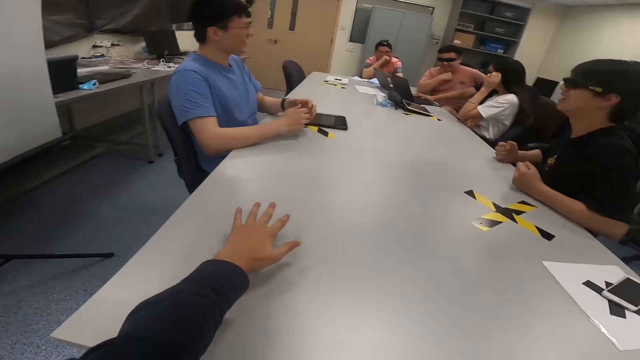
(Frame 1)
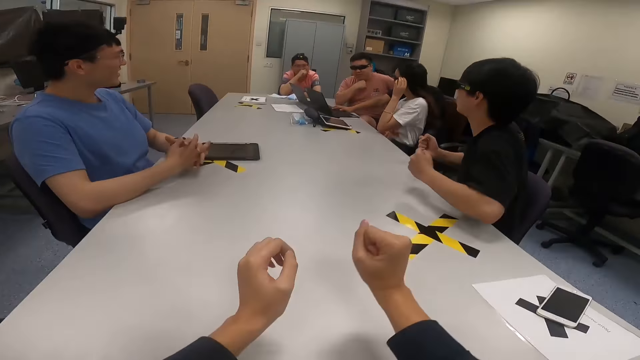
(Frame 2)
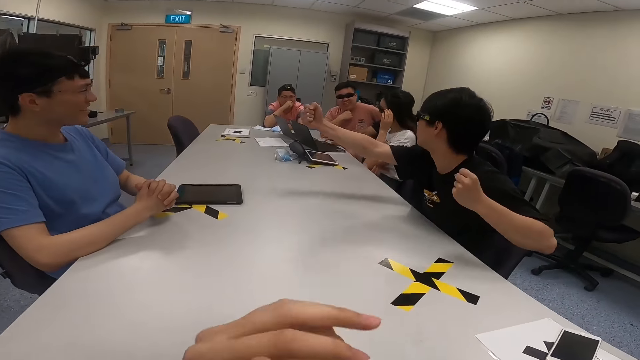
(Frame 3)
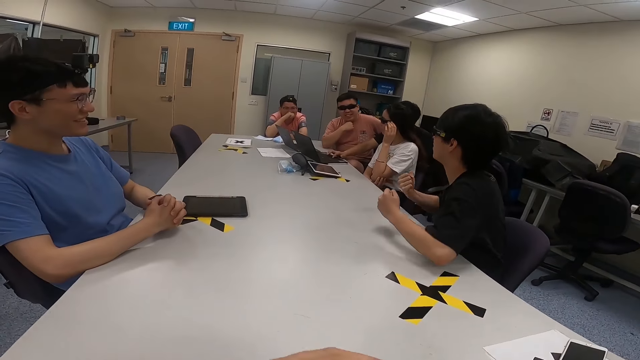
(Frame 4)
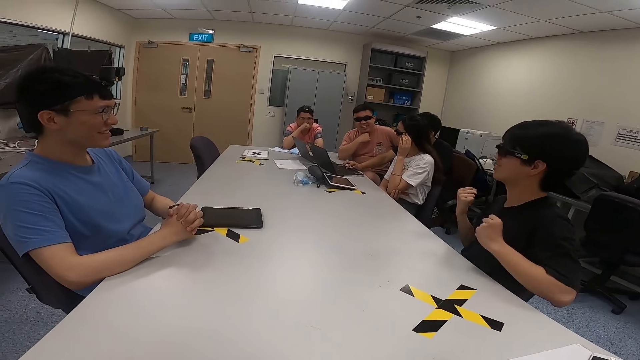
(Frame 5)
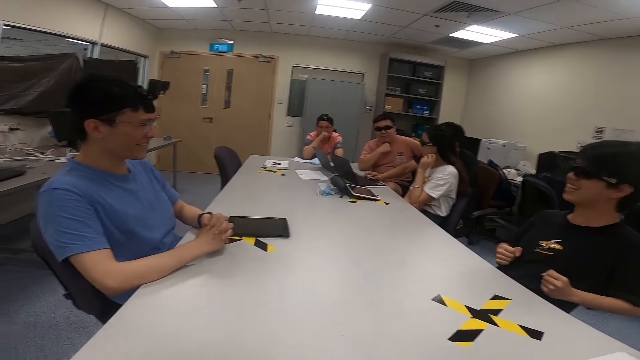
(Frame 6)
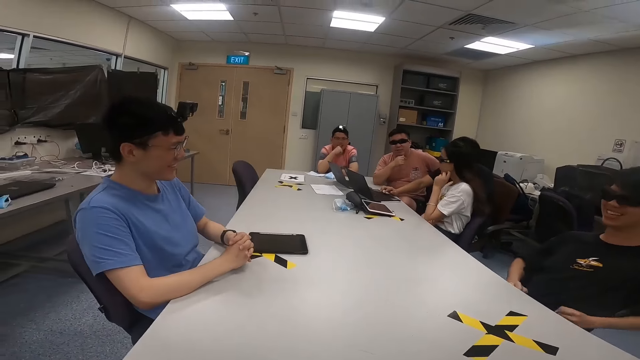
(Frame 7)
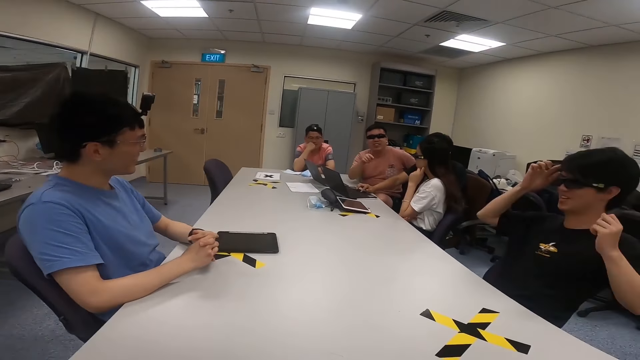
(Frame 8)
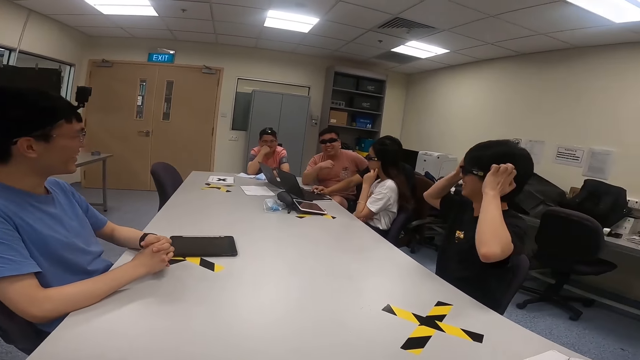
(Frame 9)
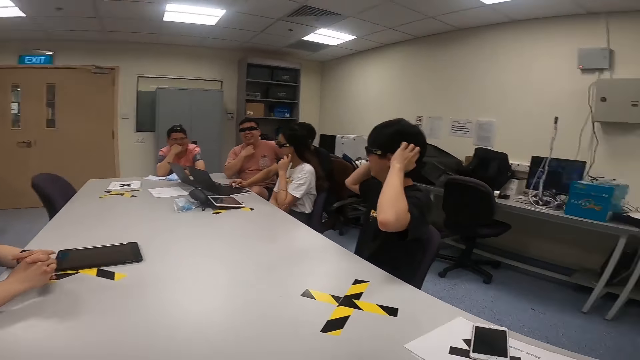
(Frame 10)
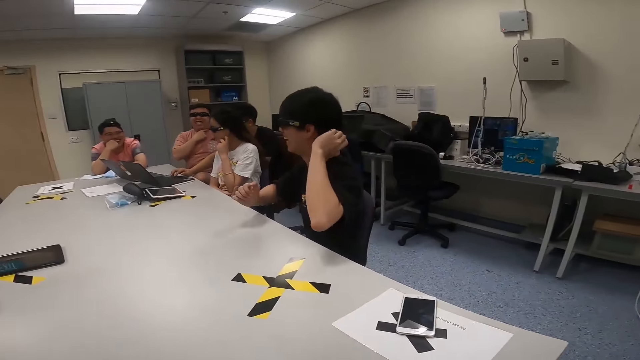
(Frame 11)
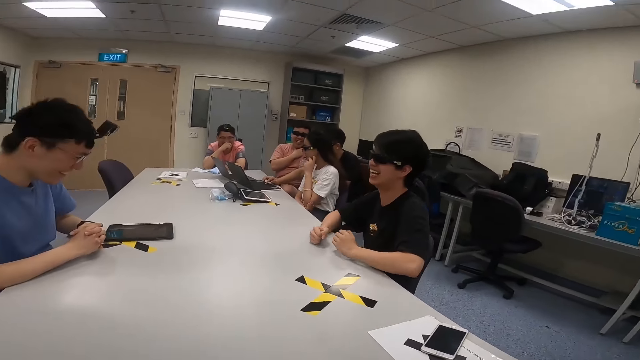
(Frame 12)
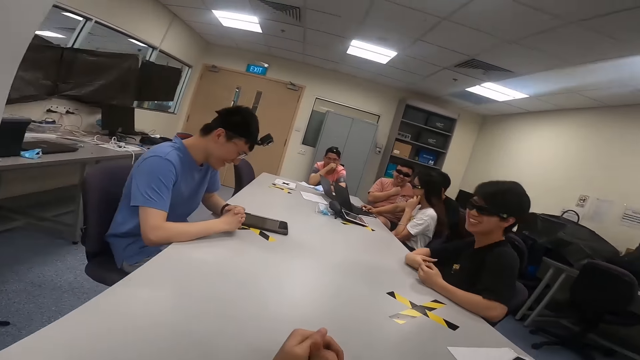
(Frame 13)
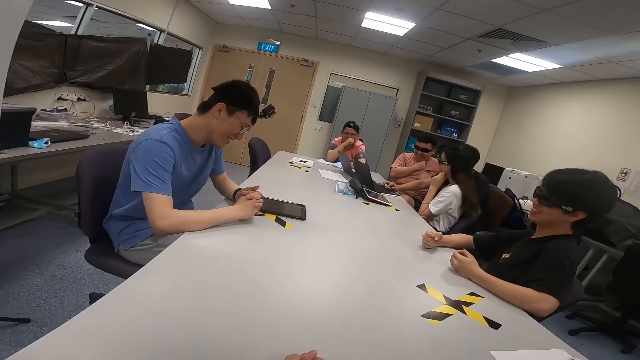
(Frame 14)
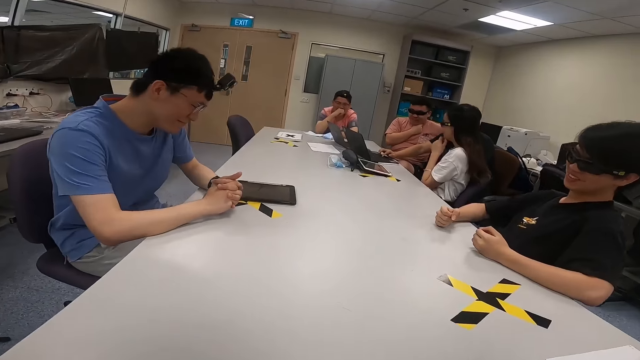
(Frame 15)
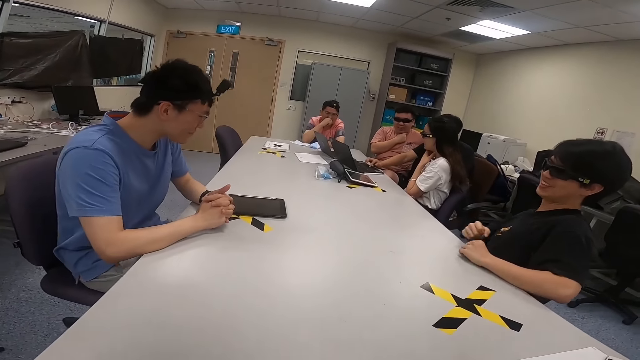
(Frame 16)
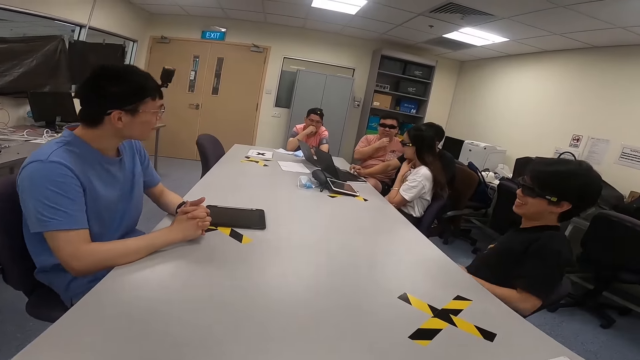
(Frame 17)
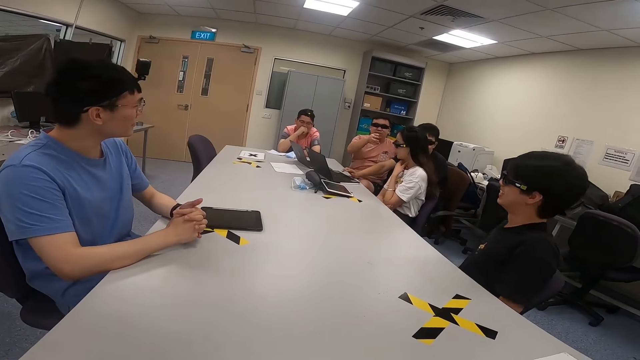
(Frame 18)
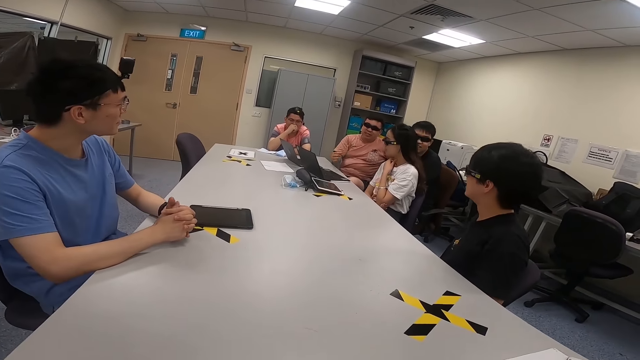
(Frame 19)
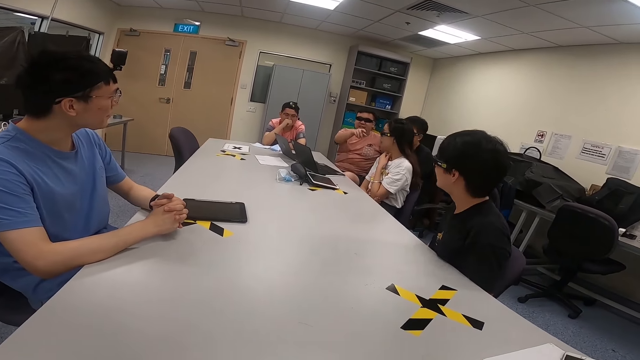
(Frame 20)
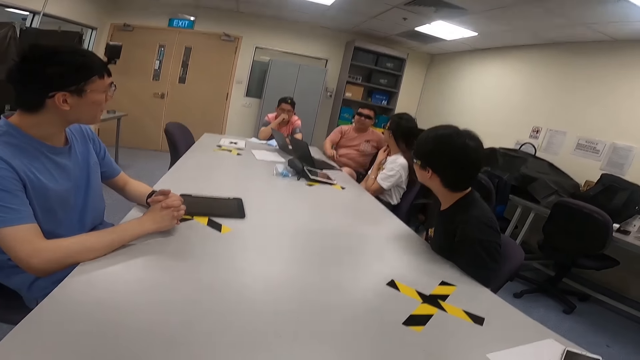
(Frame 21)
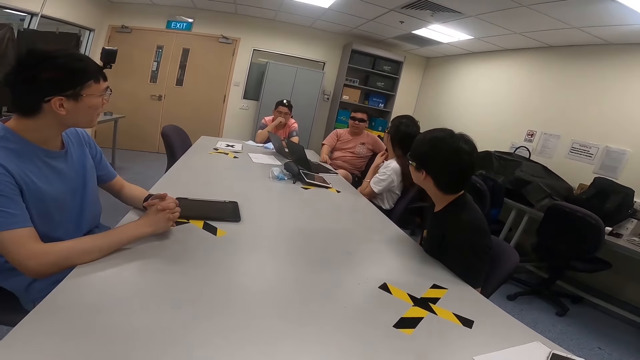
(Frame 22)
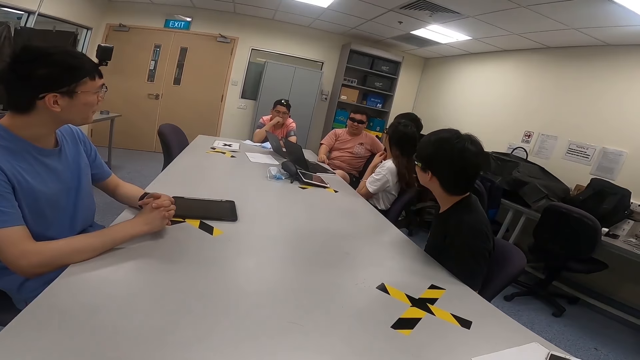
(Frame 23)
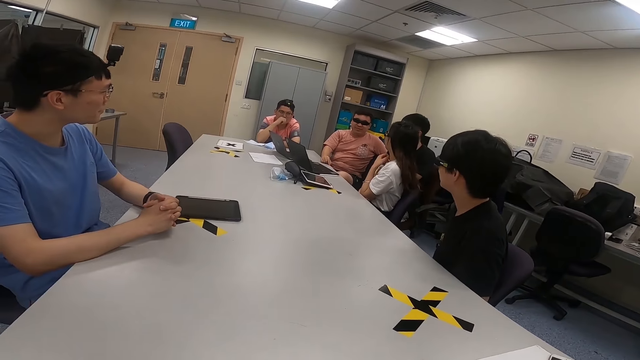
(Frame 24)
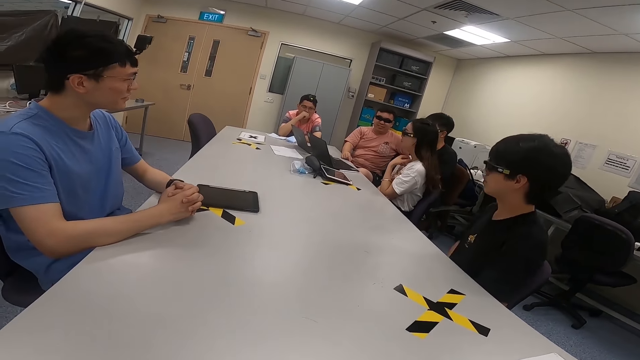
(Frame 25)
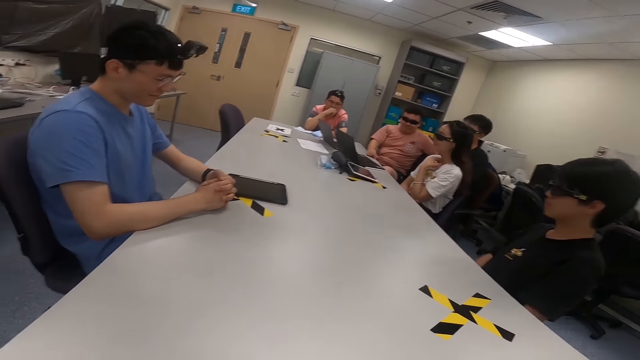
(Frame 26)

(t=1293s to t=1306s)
The camera wearer moves his hand on the table. He lifts his hands. A man stretches his hands. The man touches his head. He places his hands on the table. The camera wearer puts his hand on the table. Another man moves his hands. Another man lifts his right hand.

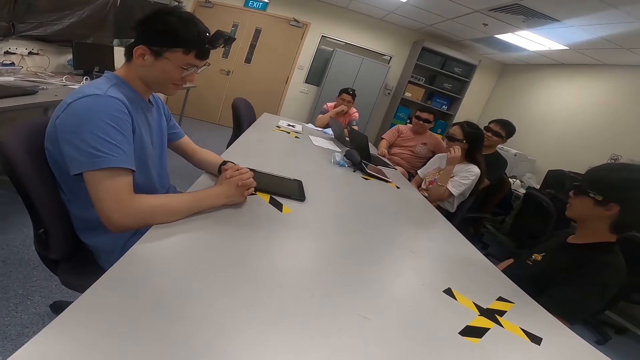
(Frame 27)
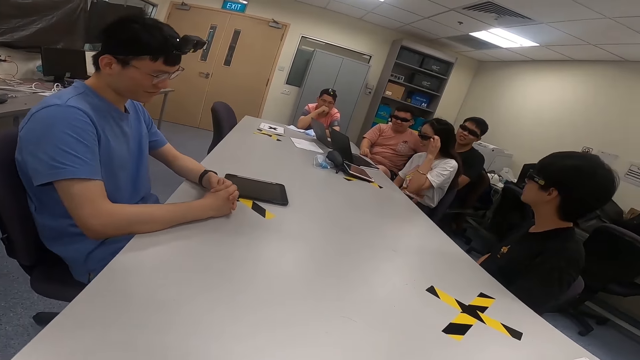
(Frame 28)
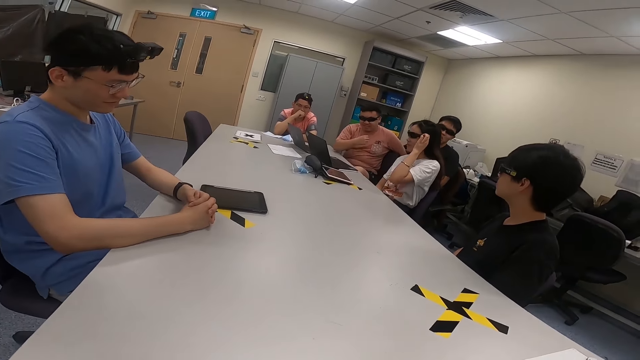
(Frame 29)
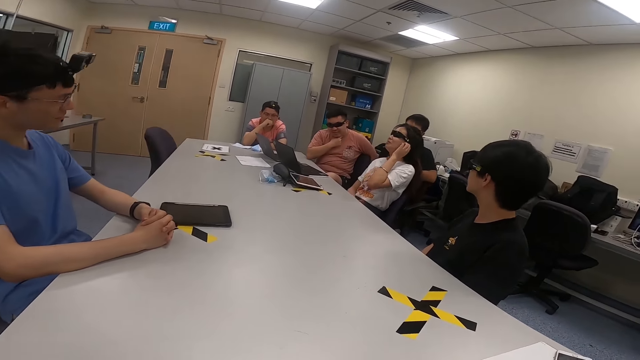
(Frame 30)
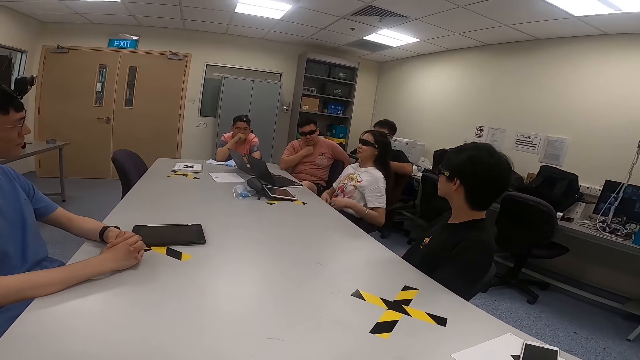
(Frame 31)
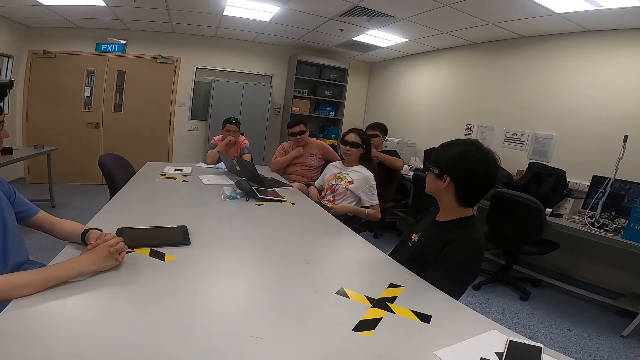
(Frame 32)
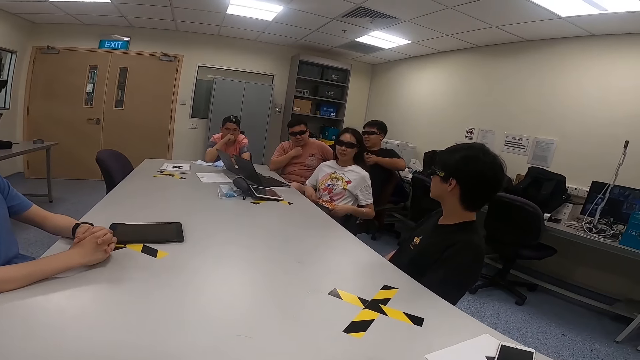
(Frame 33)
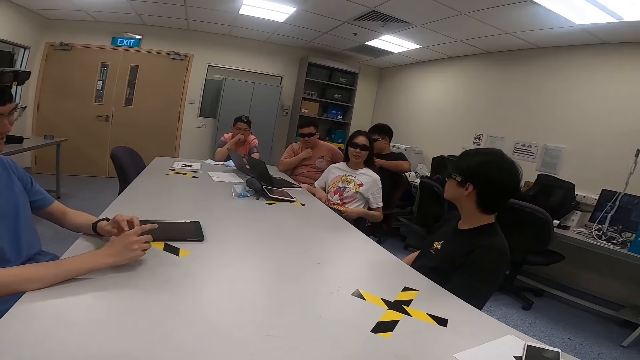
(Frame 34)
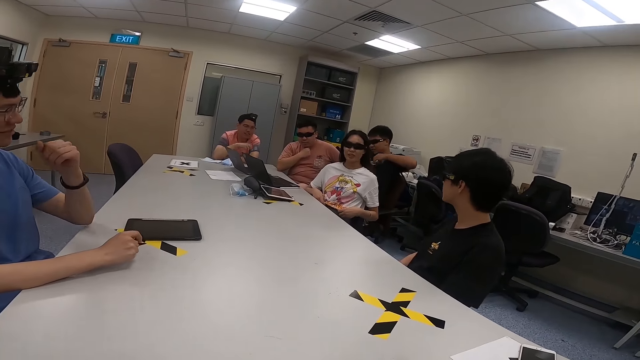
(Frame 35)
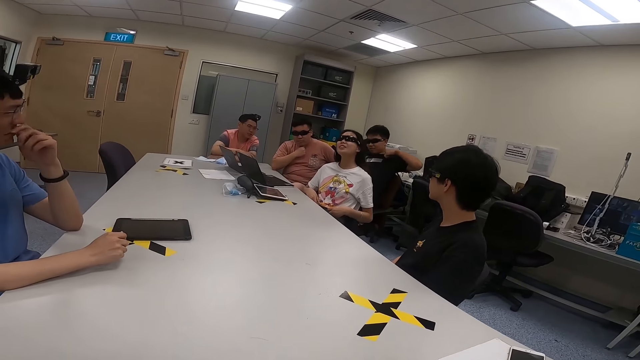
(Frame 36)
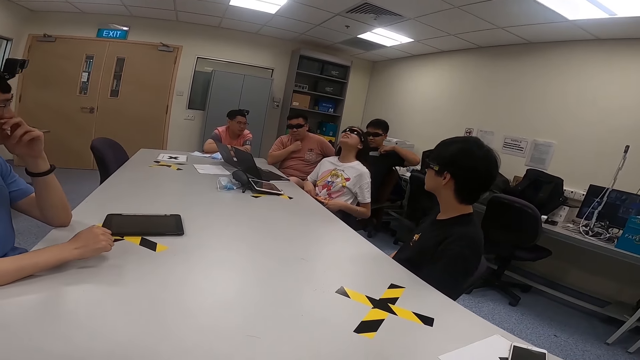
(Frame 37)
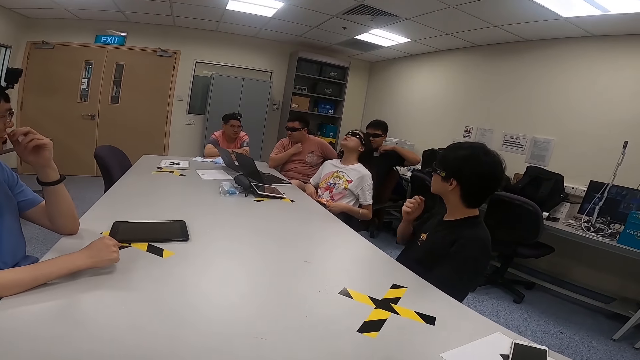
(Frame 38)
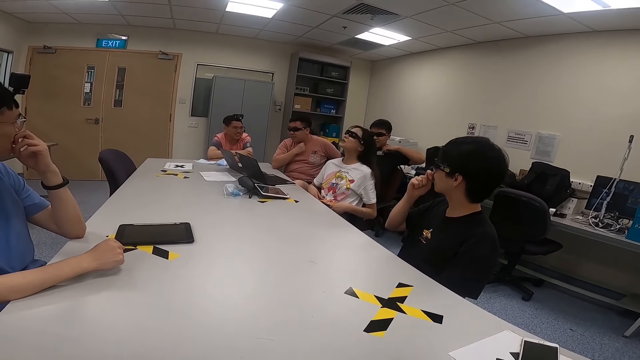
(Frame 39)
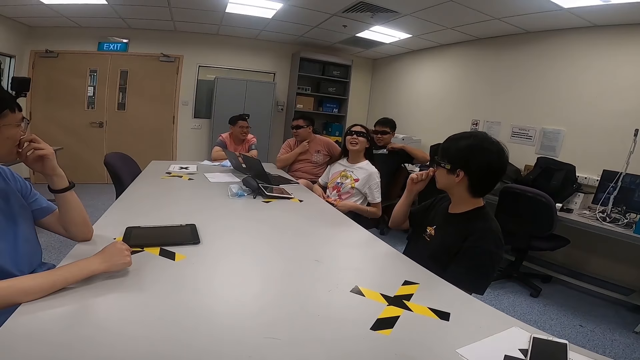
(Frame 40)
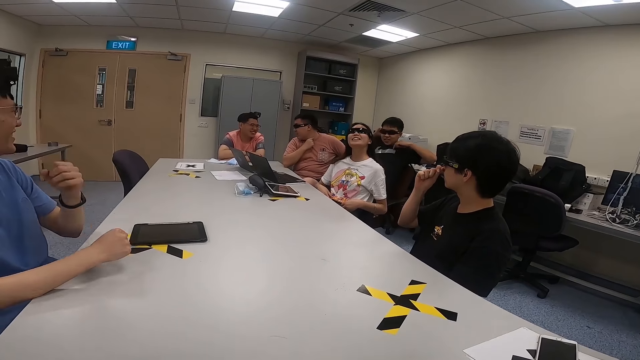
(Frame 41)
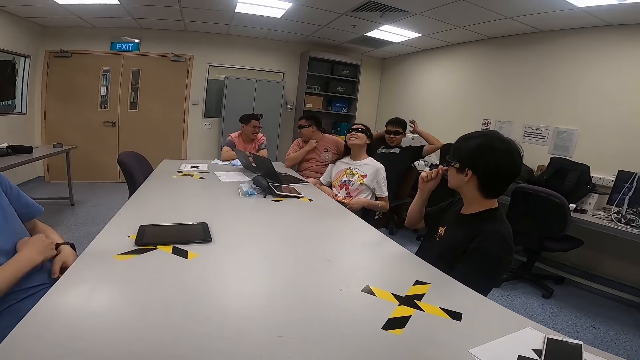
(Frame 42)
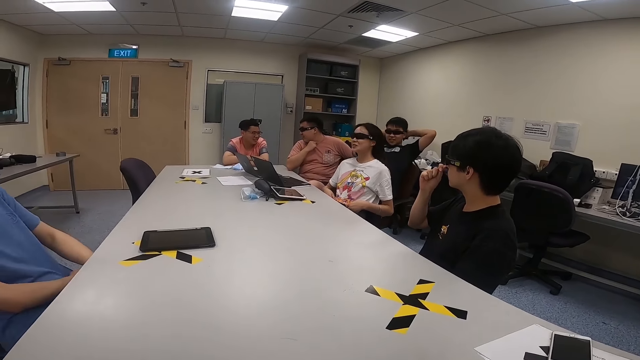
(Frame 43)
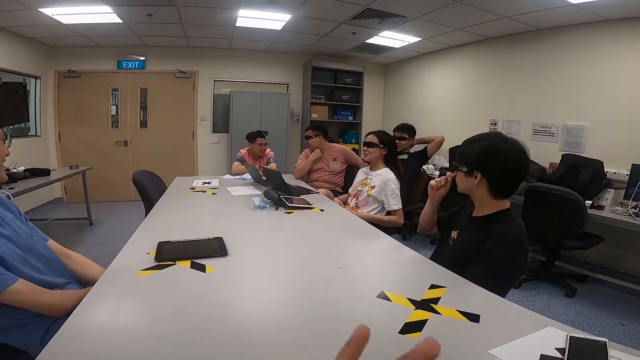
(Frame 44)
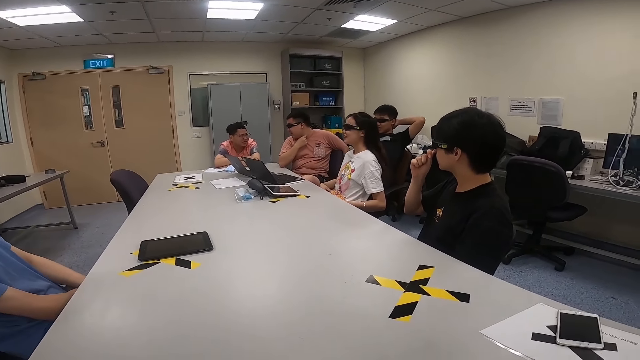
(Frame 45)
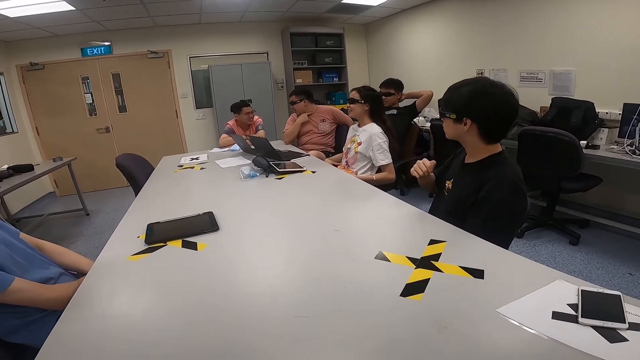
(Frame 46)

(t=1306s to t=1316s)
A woman touches her glasses. A man moves his hands. Another man touches his nose. Another man touches his nose. The first man touches his hands.
